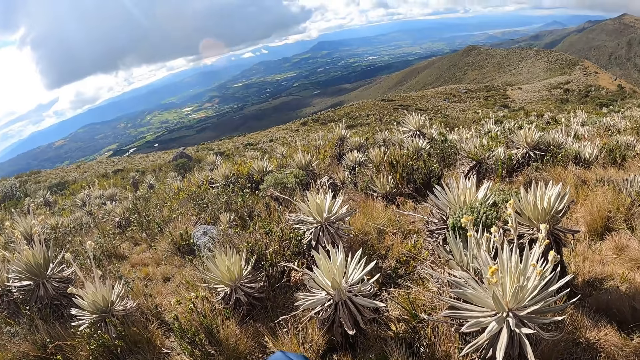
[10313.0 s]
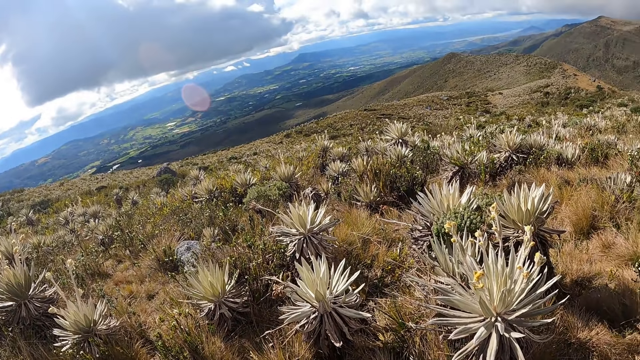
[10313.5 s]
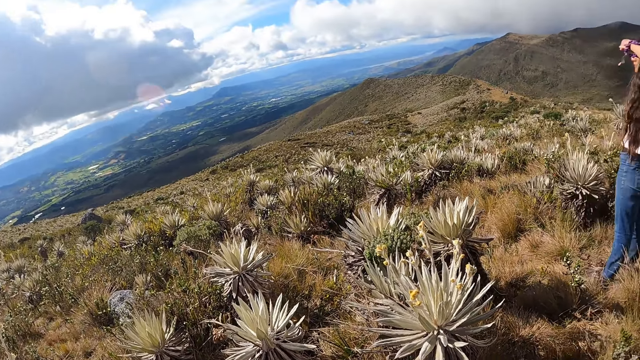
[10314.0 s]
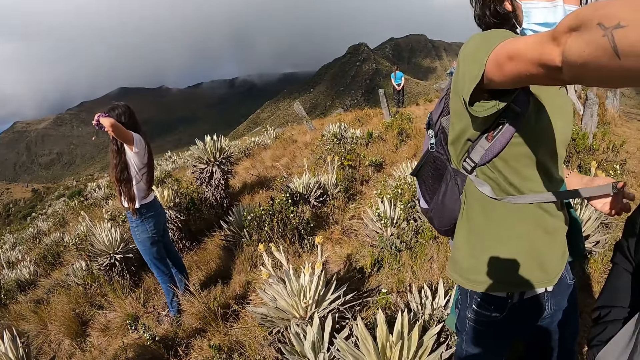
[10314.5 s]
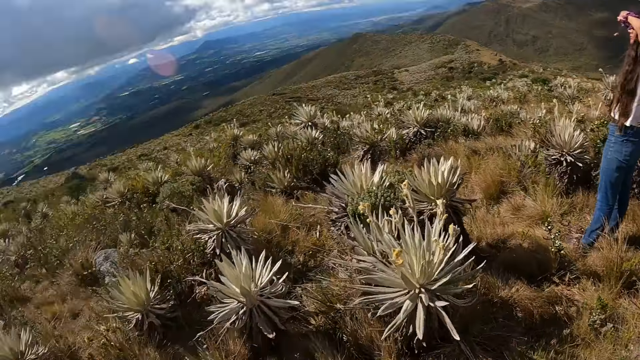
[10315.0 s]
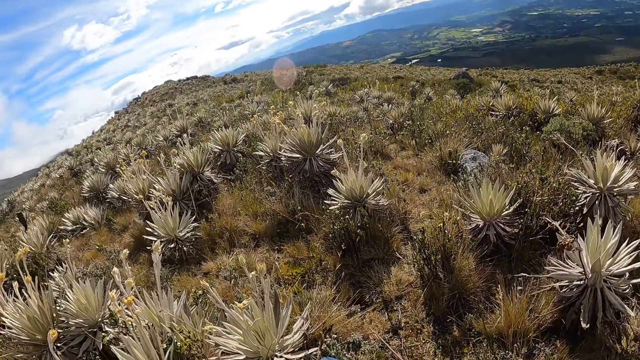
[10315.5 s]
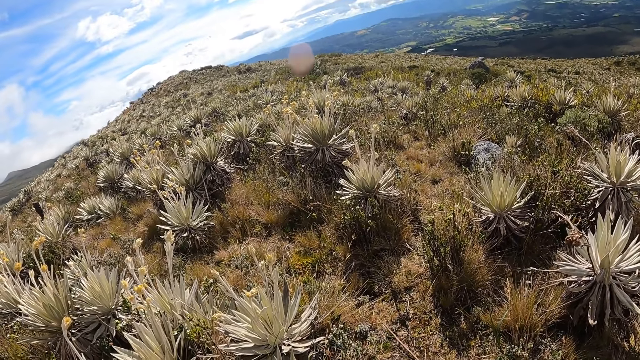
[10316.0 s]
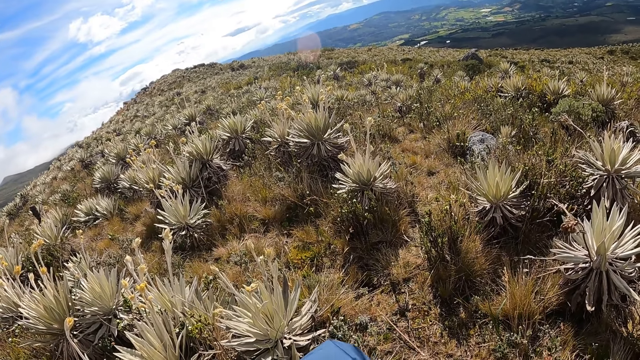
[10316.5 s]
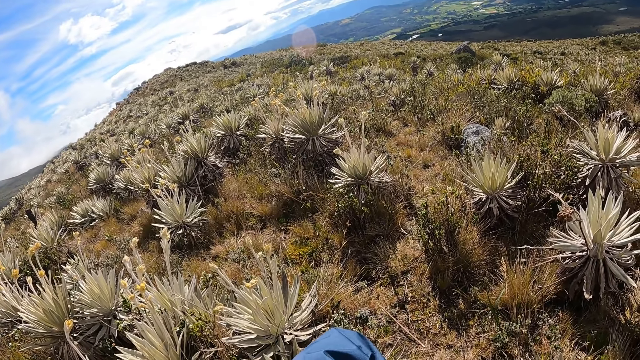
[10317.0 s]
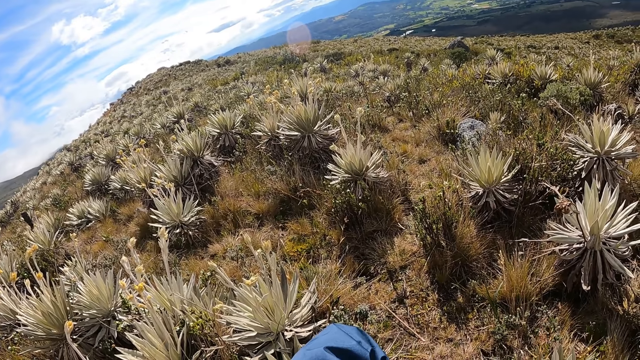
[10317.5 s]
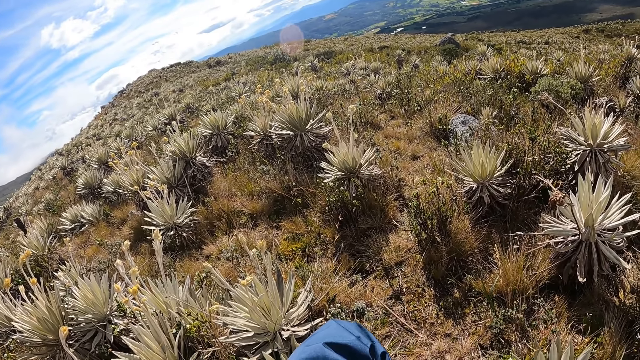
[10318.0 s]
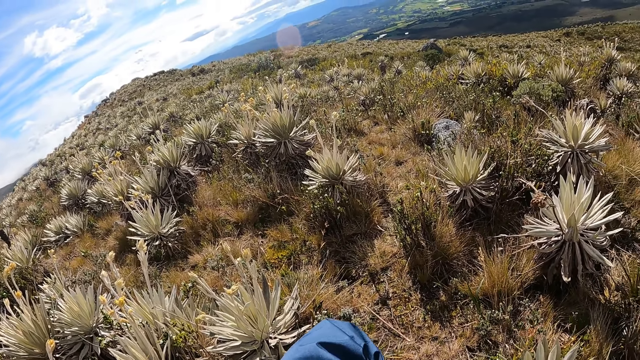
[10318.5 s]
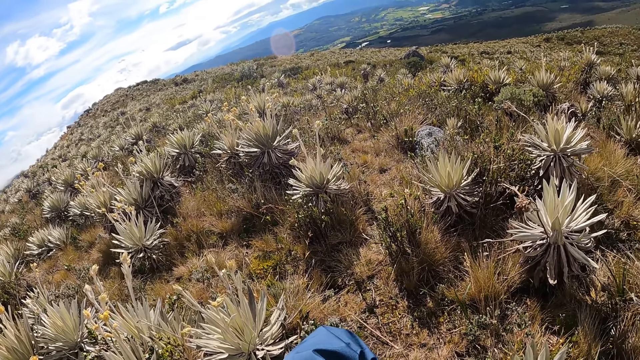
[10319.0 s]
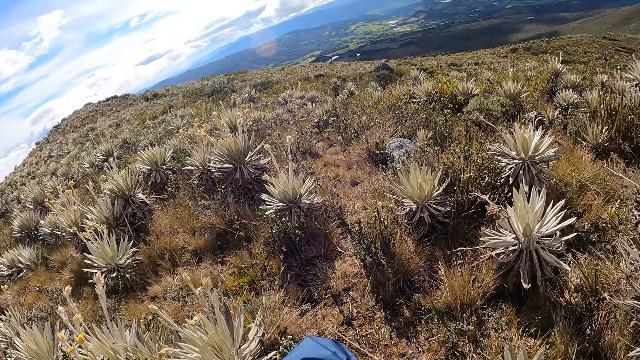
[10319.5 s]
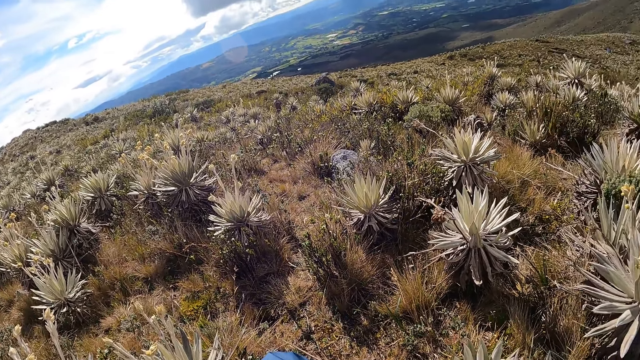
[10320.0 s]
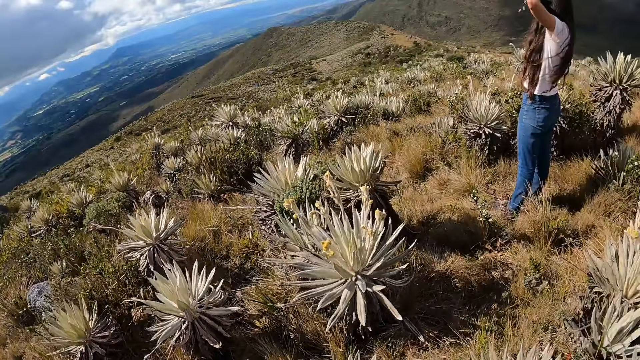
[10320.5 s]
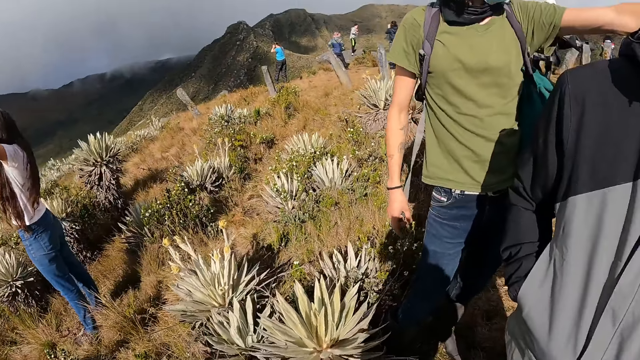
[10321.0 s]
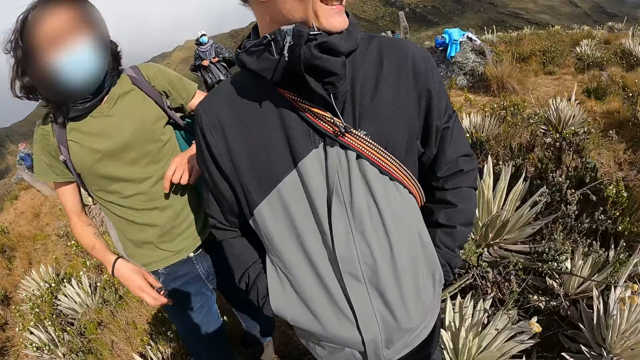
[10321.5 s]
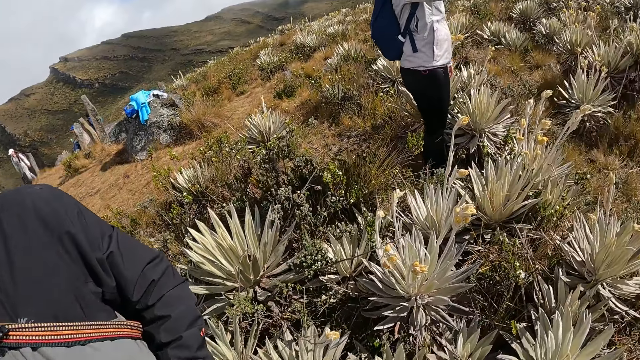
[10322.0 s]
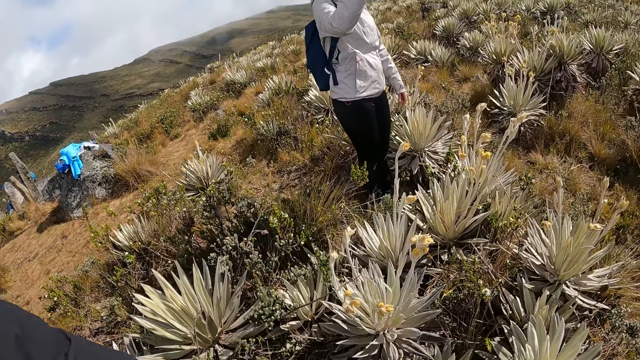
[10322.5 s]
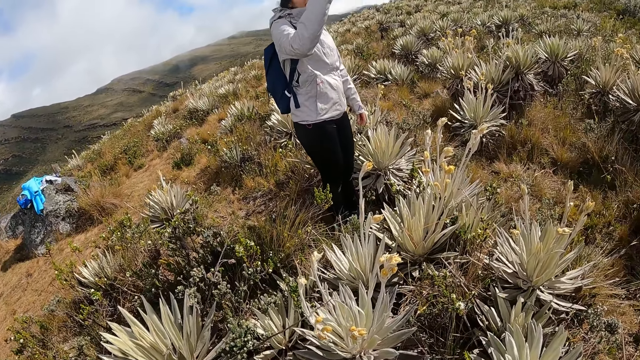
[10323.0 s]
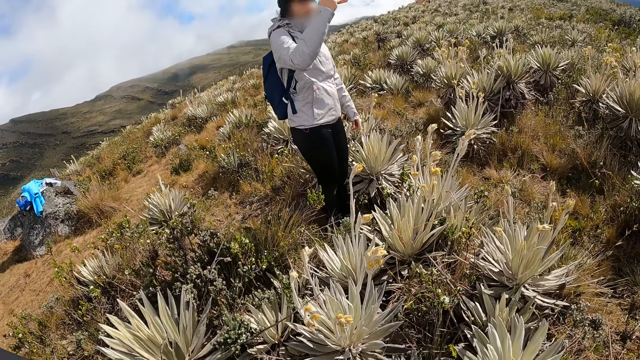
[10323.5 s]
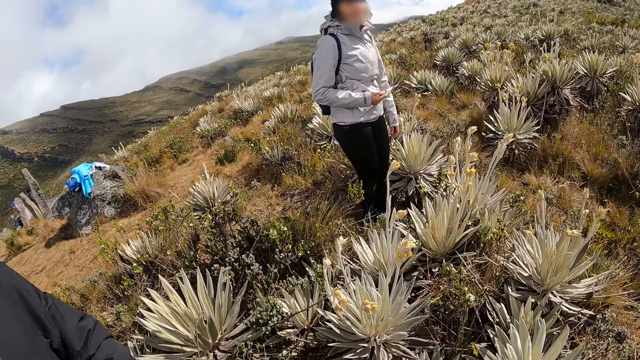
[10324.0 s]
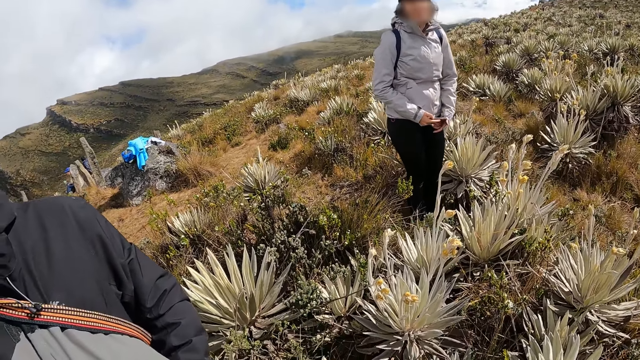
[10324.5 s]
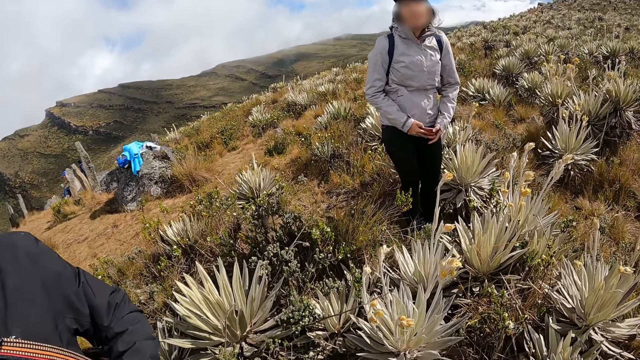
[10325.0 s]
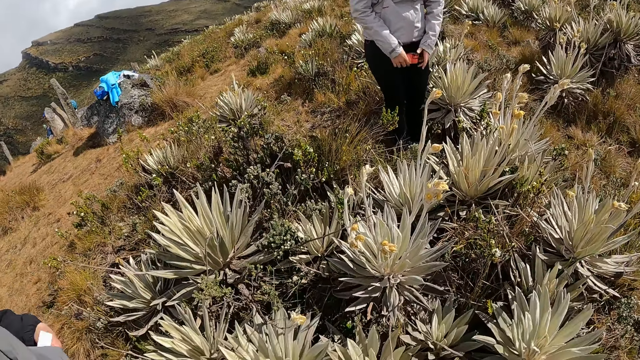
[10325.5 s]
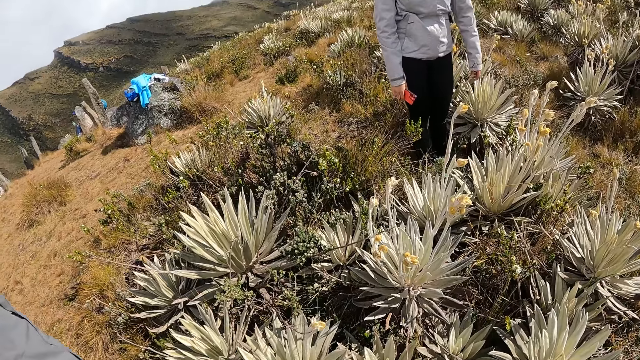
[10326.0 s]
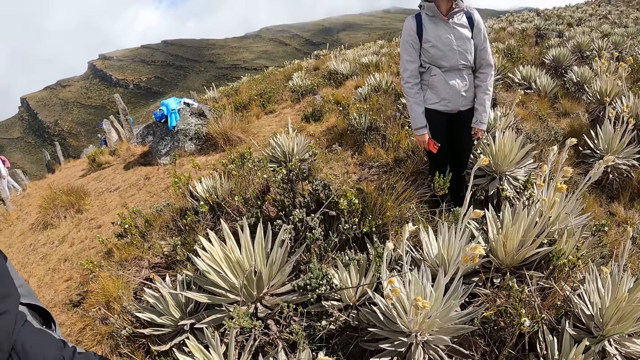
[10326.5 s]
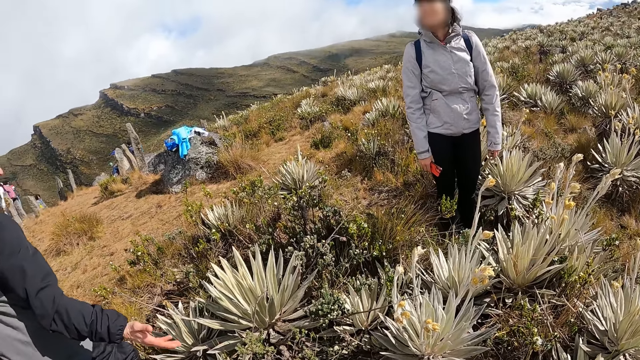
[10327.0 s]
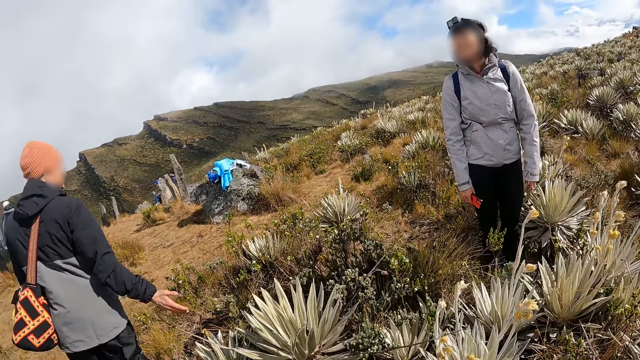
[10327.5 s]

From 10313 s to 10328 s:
The camera wearer looks around and looks down the valley. They look around. The man takes down his left hand. The woman takes down her right hand. She holds a phone with both hands and removes her left hand from the phone.

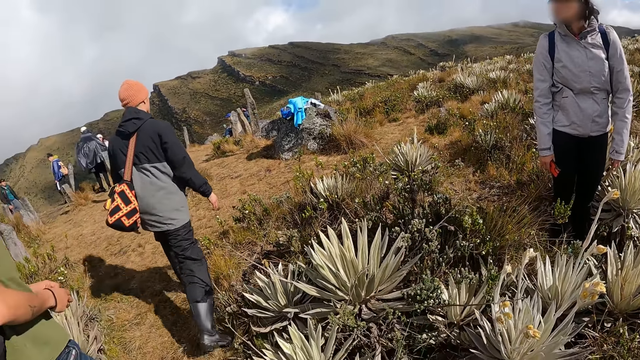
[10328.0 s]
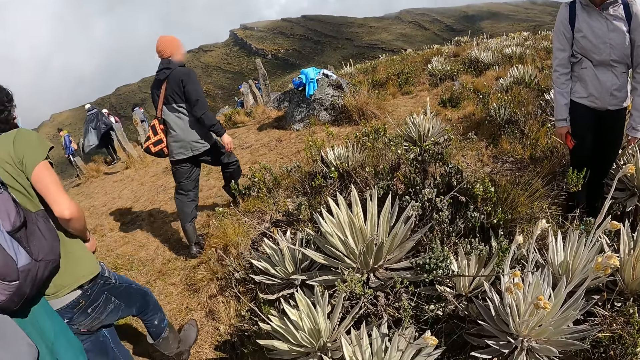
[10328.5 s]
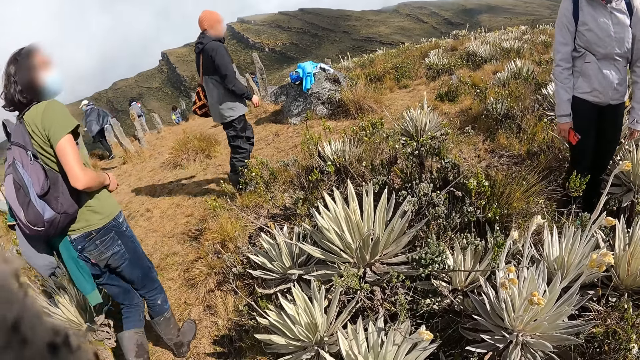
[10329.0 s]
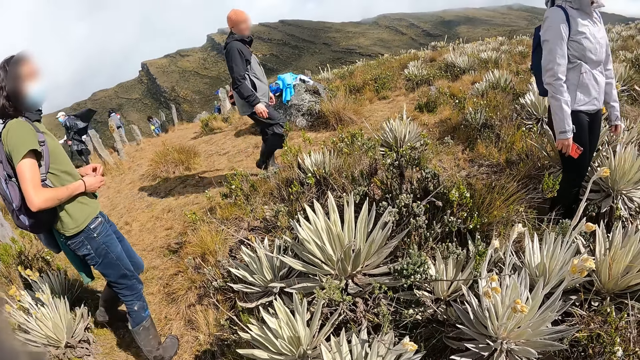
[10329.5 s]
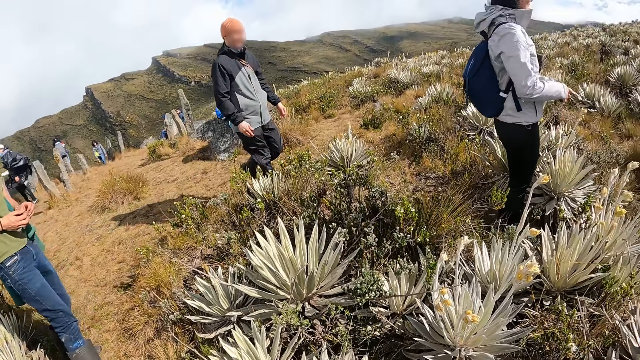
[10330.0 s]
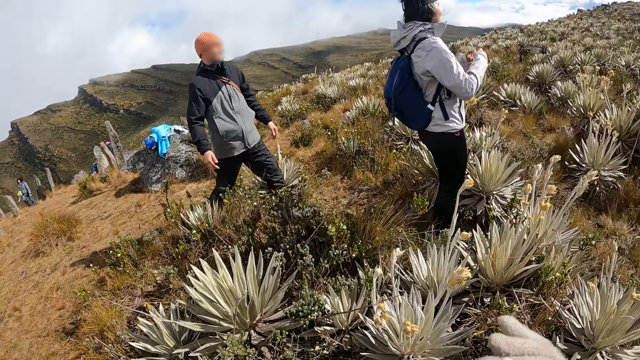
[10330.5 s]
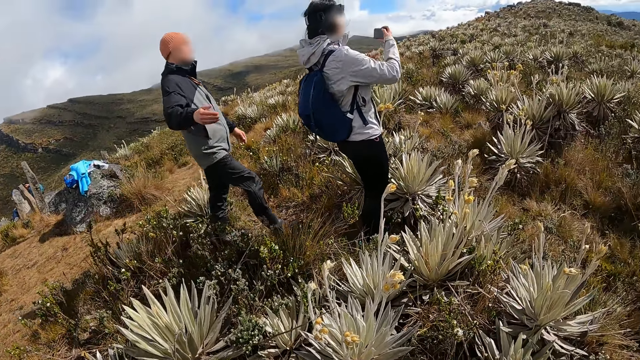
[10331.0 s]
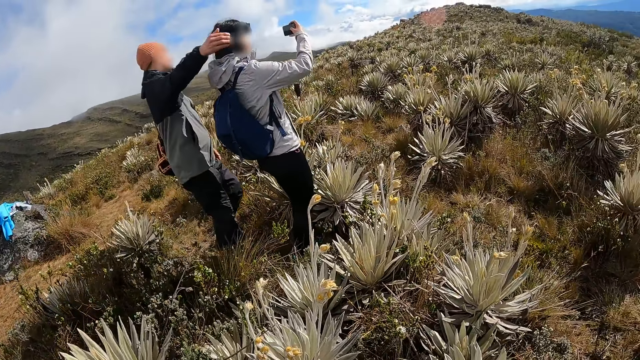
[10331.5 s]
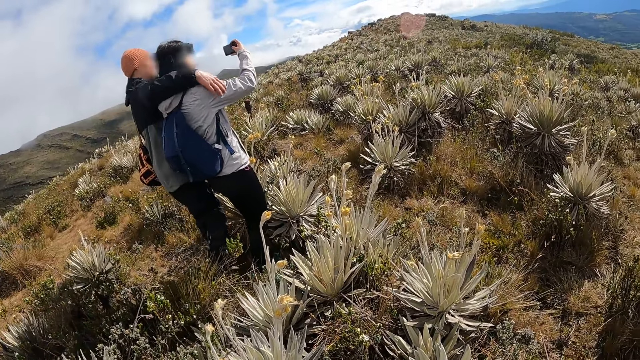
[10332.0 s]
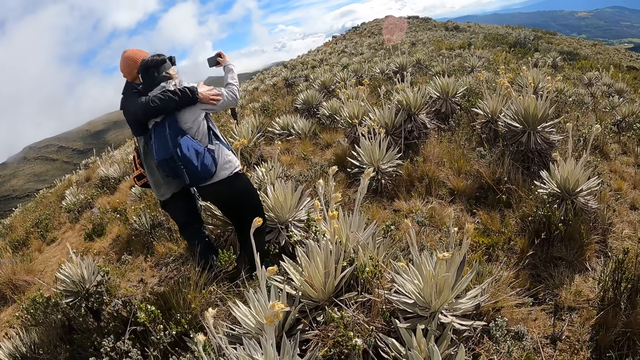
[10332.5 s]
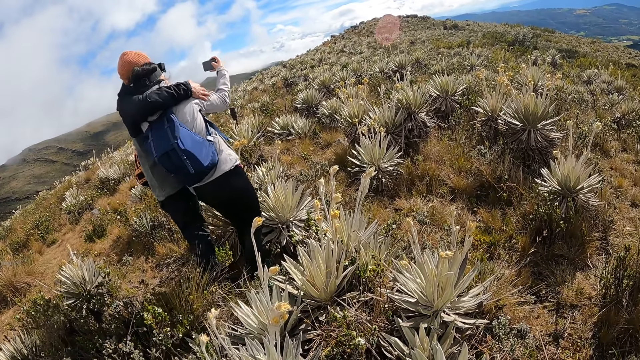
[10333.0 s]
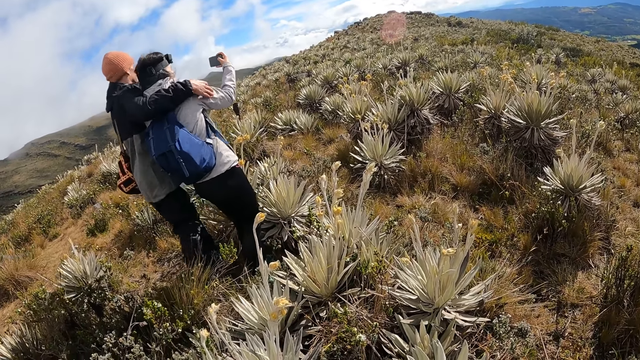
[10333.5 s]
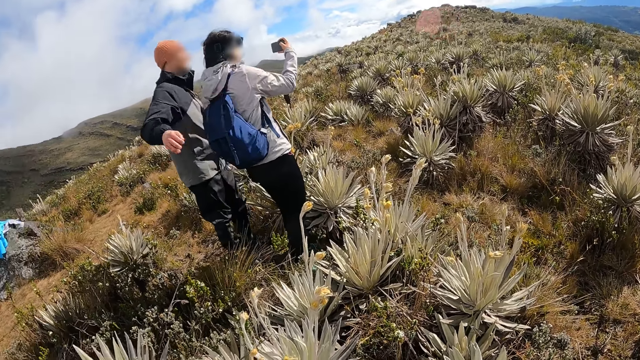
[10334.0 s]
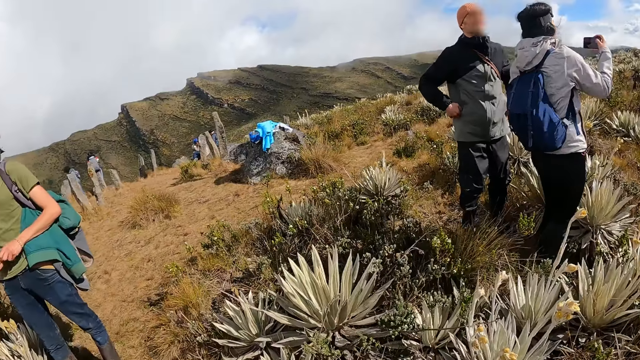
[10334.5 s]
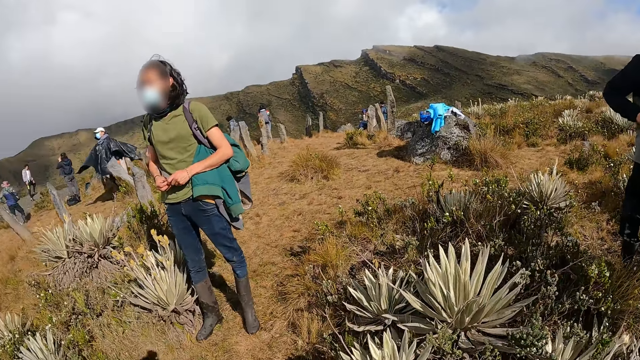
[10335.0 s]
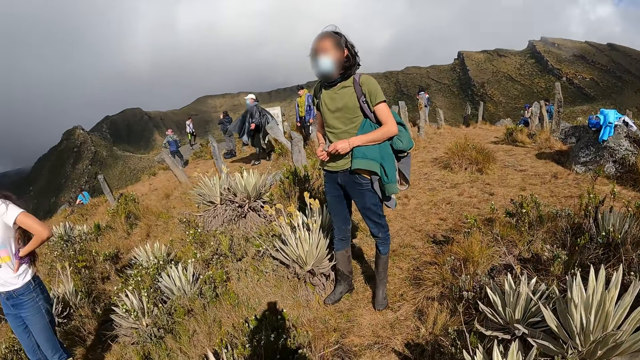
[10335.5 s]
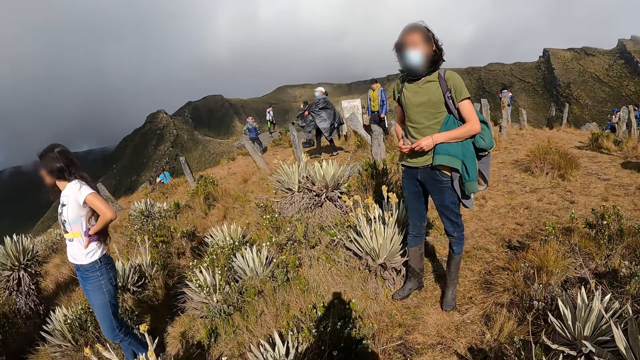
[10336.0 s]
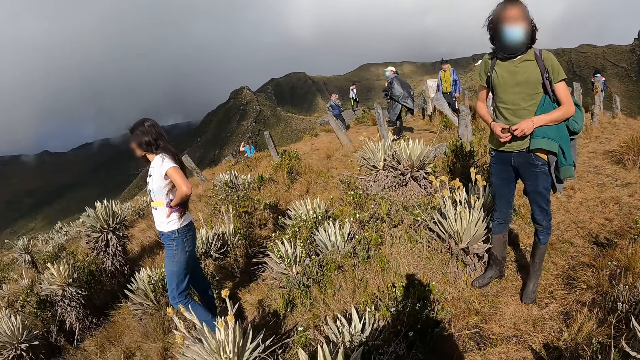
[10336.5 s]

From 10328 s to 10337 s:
The woman takes a photograph of a mountain top with the phone in her right hand. The man hugs the woman with his right hand. The man puts his right hand in his pocket. The camera wearer looks around.
